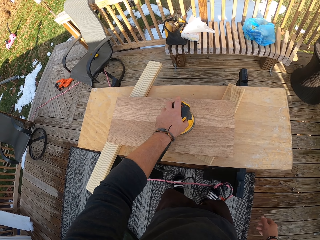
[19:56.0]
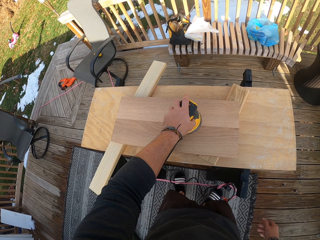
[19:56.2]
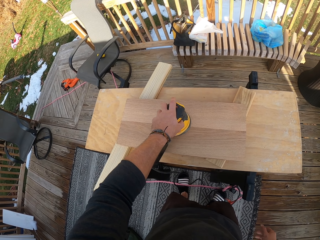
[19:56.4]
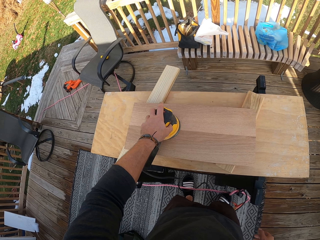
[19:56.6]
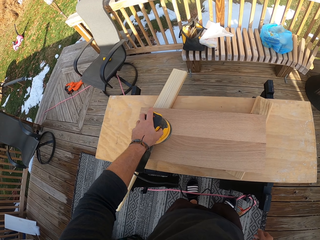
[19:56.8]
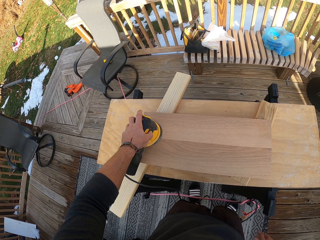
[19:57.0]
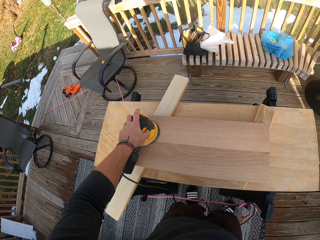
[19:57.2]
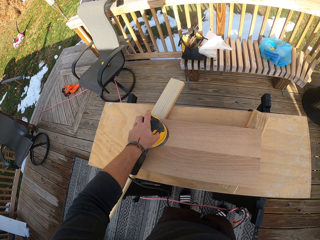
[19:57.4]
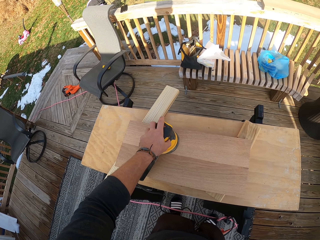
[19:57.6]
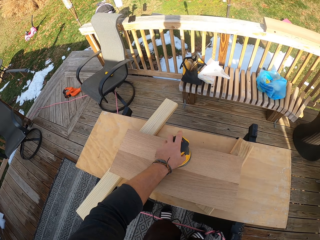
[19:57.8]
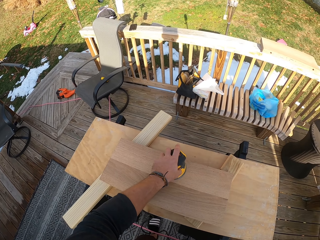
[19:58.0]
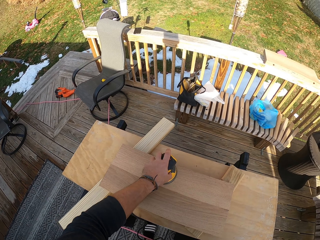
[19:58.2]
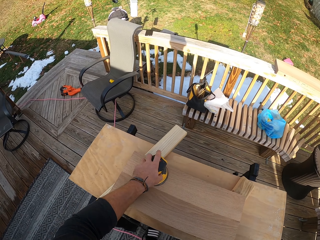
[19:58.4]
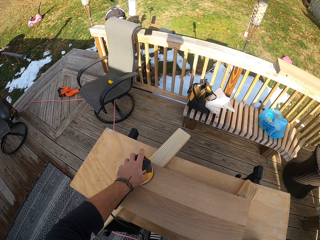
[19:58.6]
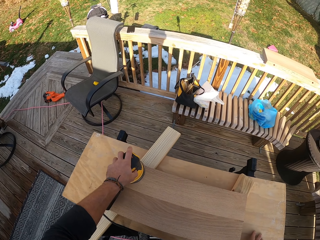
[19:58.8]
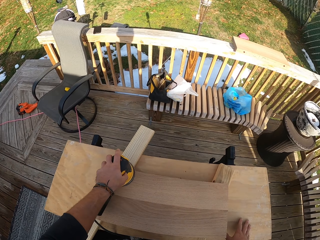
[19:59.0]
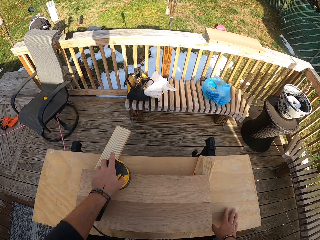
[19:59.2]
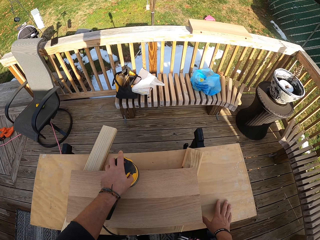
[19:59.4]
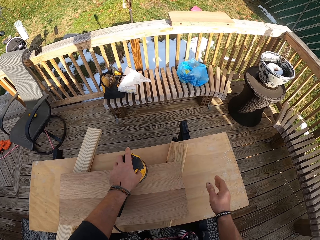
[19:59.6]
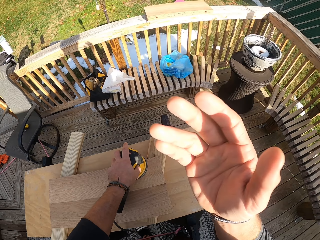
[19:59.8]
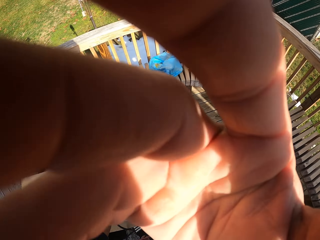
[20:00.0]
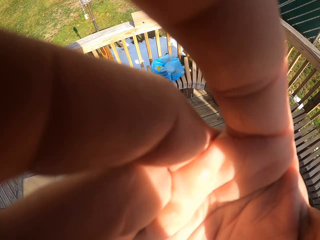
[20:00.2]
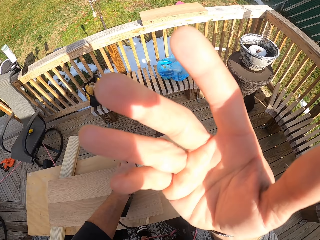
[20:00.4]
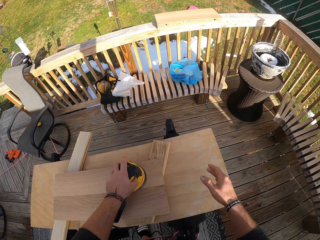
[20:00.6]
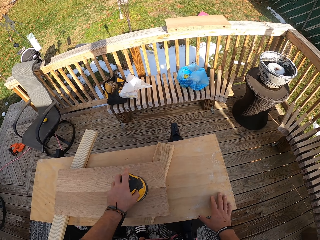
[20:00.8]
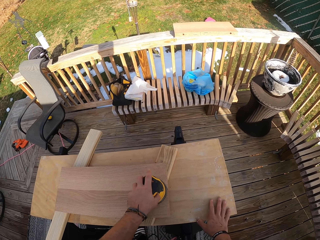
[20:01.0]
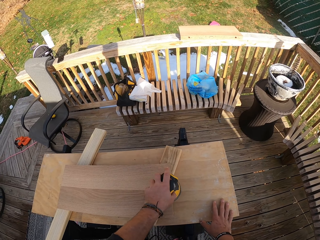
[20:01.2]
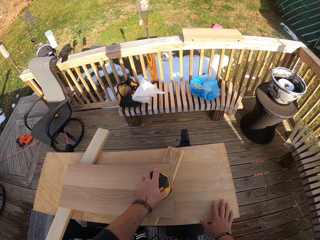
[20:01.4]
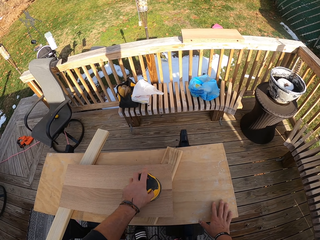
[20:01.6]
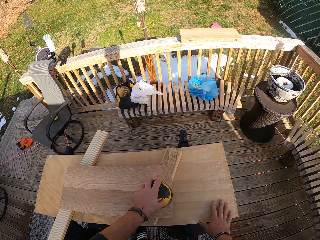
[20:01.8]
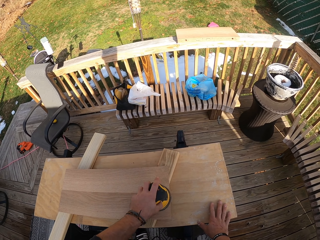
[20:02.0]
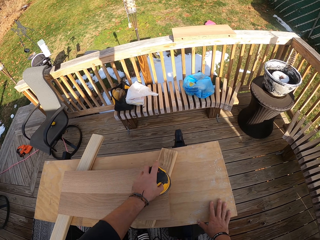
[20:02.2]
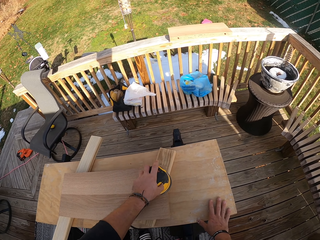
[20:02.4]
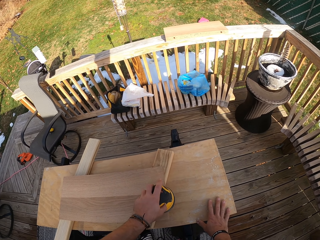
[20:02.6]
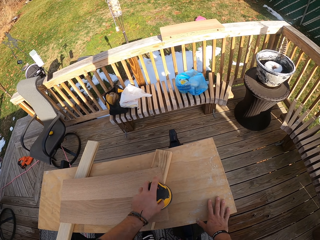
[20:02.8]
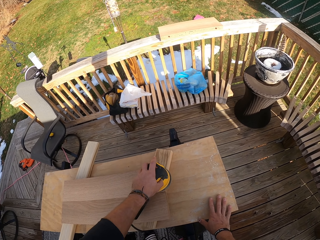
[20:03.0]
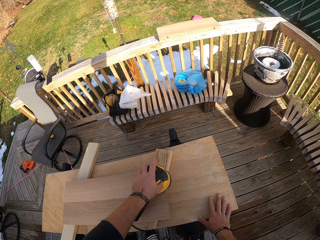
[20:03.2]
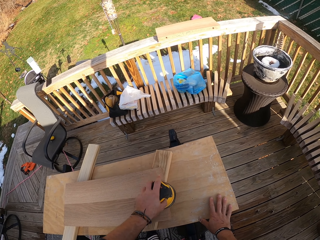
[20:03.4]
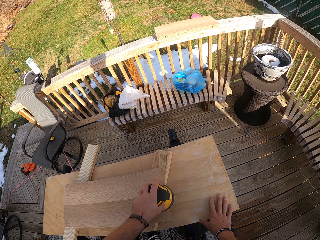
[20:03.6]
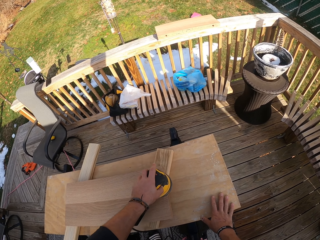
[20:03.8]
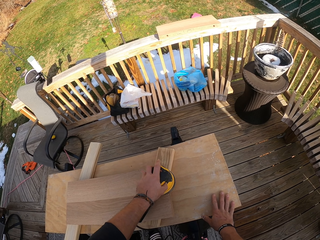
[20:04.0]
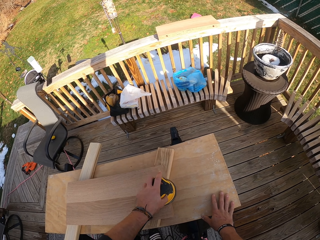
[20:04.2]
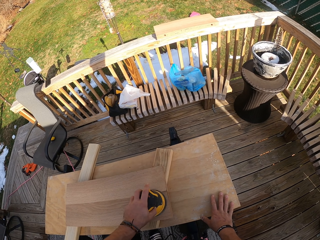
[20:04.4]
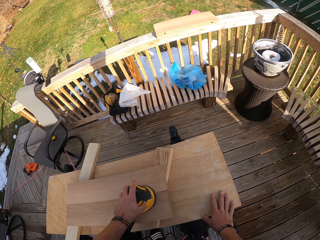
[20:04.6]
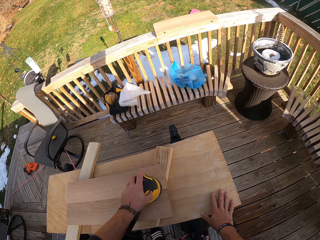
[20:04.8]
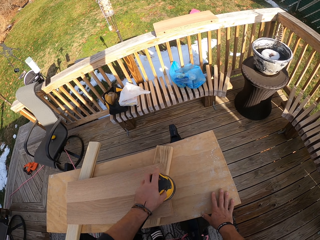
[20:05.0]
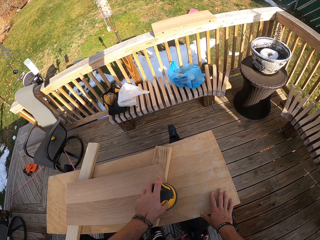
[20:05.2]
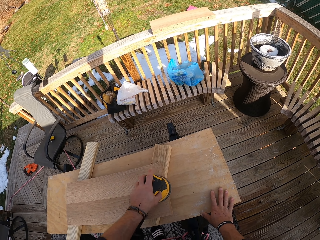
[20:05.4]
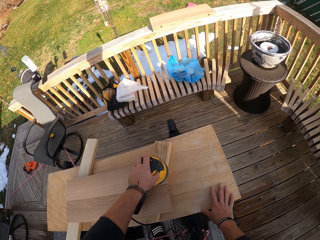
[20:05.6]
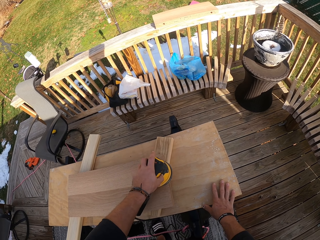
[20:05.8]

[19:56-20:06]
The camera wearer places his right hand on the table. He adjusts a camera on his head with his right hand. He places his right hand on the table.

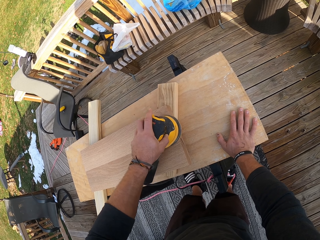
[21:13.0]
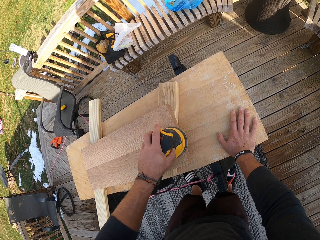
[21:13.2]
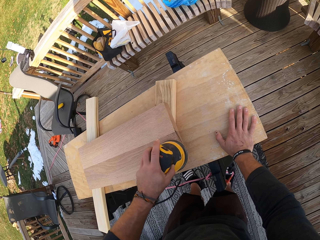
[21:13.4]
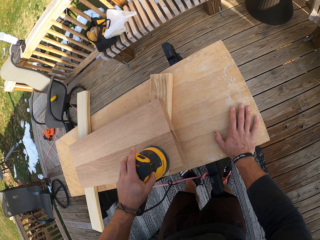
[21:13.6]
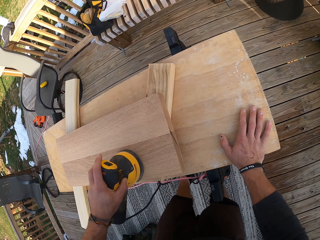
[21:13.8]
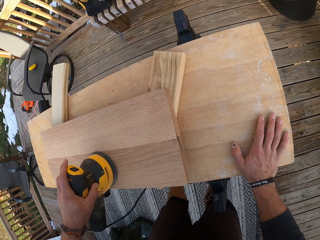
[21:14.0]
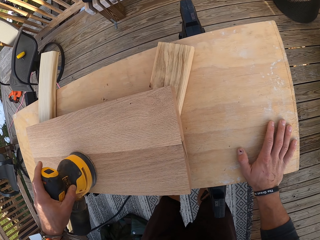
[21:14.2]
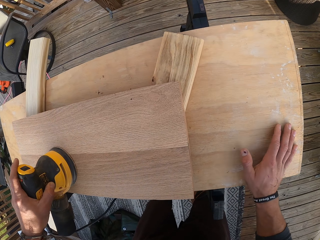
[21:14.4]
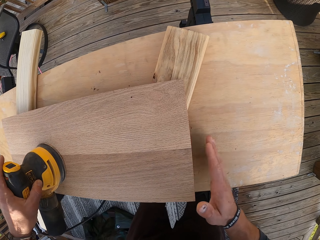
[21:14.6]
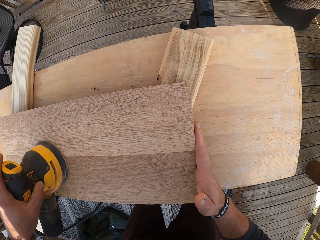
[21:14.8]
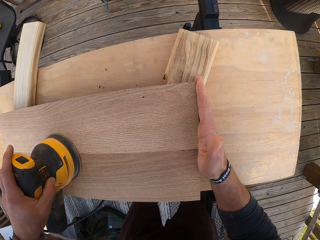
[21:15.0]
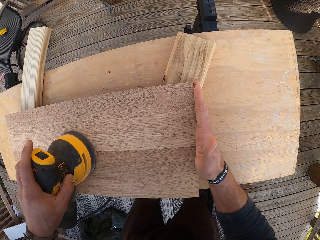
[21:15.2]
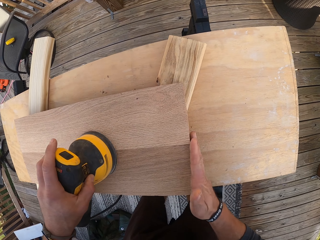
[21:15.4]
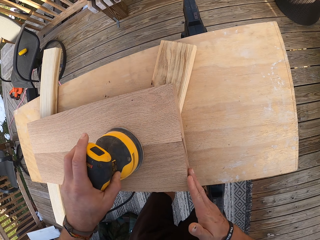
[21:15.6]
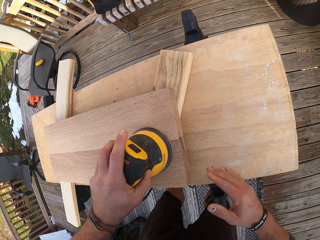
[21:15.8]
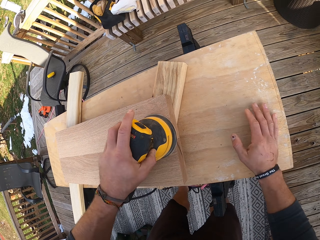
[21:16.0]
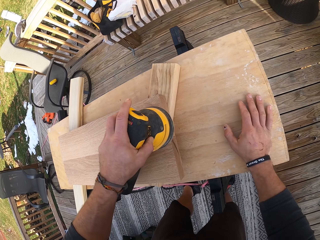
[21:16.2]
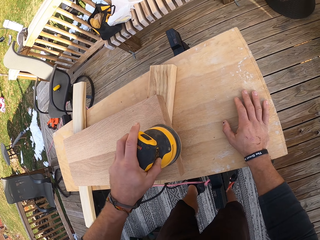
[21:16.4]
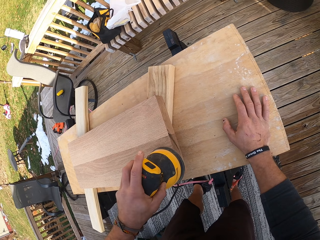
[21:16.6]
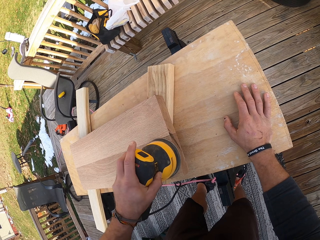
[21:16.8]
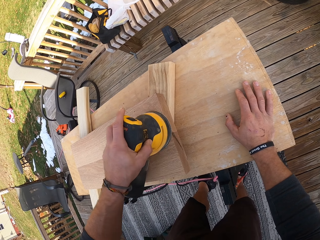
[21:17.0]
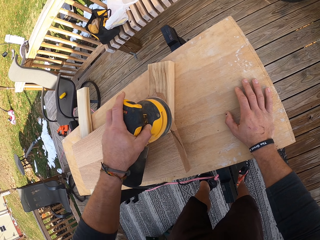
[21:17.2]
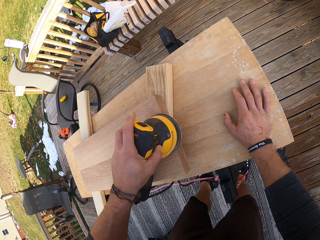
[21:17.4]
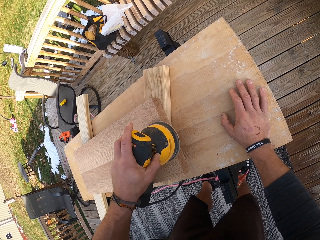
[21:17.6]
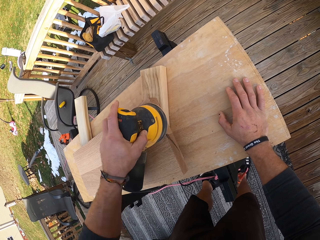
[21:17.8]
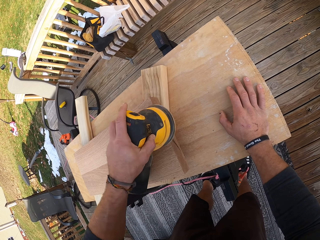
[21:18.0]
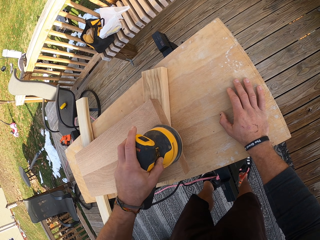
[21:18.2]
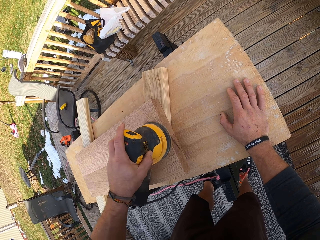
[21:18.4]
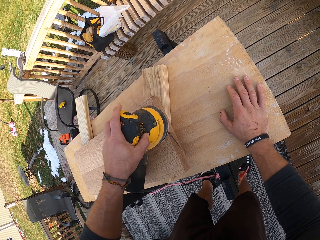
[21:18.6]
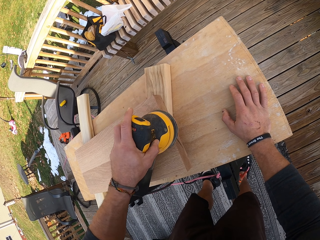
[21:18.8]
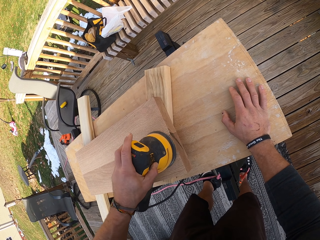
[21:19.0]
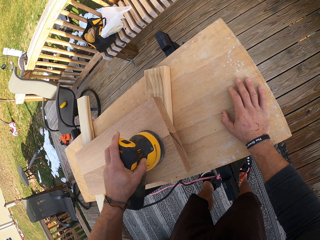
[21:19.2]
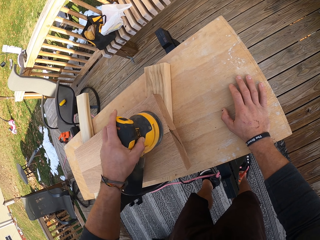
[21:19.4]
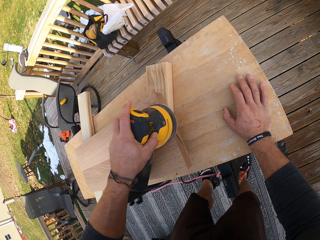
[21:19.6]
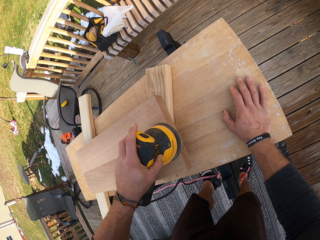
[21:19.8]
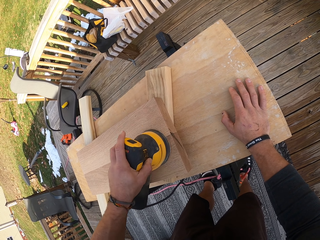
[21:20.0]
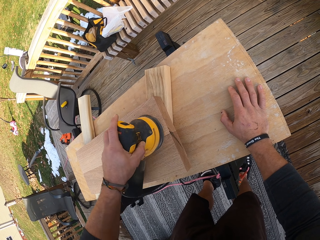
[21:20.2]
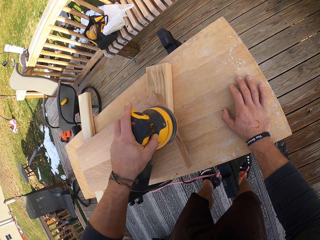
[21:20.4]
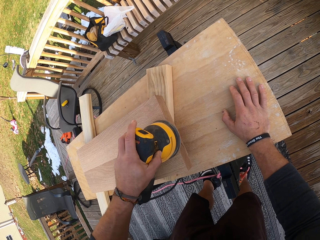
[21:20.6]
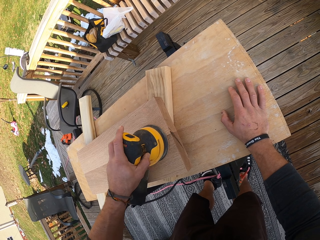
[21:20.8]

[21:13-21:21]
The camera wearer wipes the edge of the wood with his right hand.

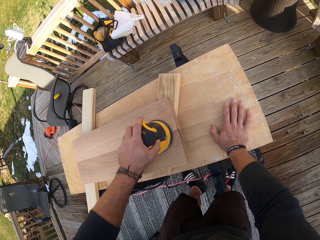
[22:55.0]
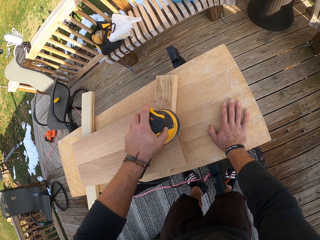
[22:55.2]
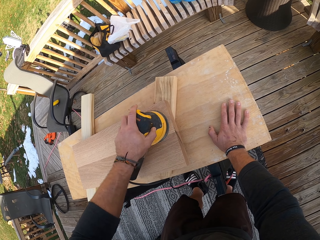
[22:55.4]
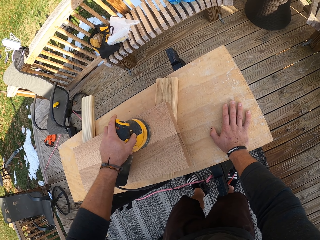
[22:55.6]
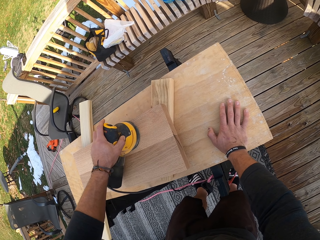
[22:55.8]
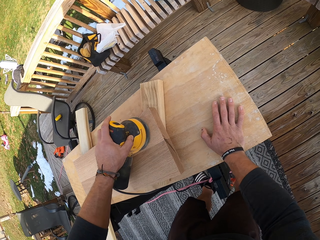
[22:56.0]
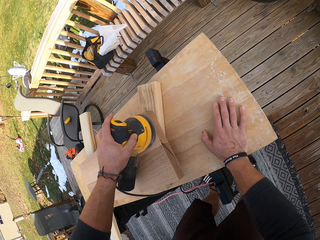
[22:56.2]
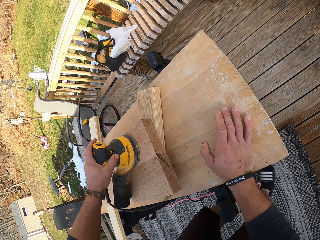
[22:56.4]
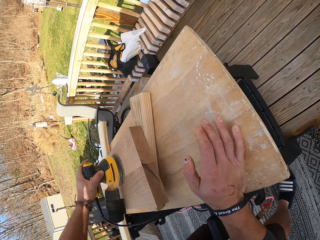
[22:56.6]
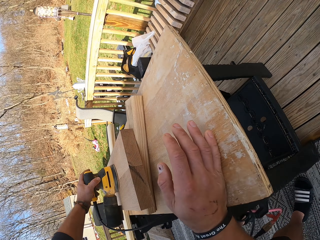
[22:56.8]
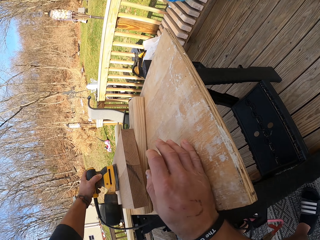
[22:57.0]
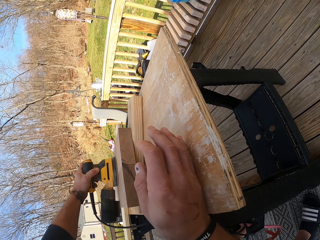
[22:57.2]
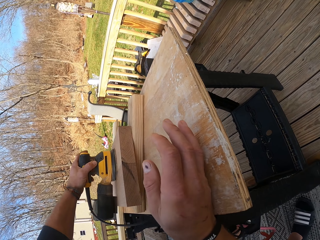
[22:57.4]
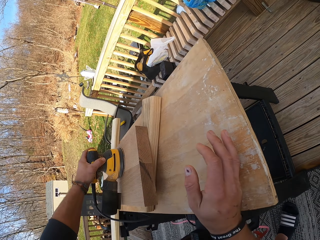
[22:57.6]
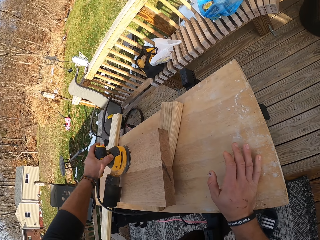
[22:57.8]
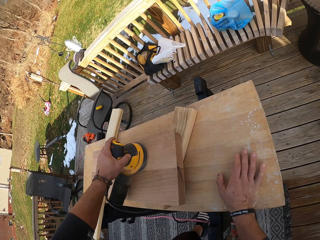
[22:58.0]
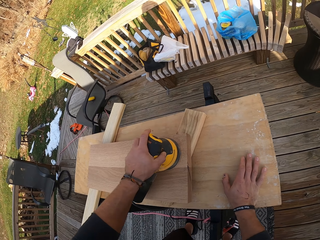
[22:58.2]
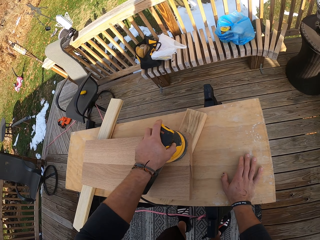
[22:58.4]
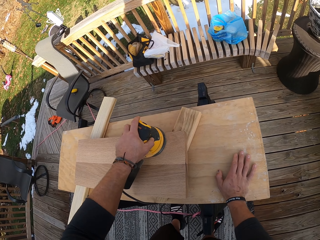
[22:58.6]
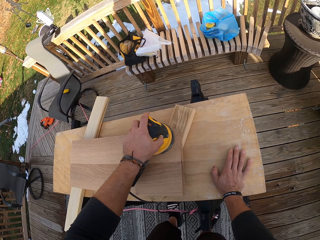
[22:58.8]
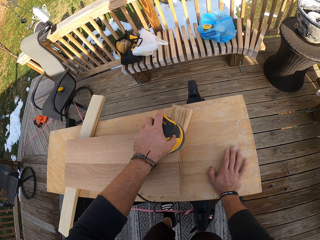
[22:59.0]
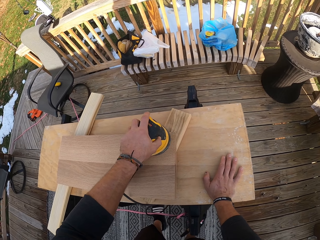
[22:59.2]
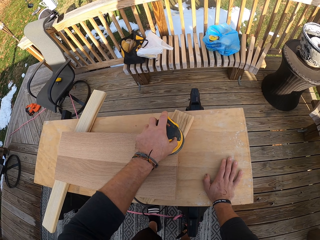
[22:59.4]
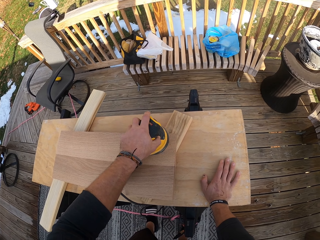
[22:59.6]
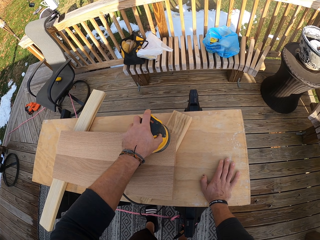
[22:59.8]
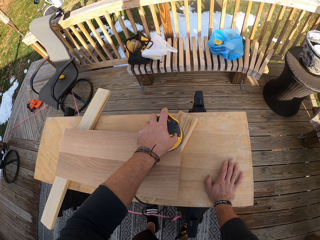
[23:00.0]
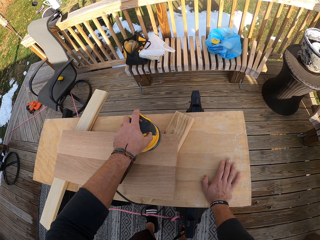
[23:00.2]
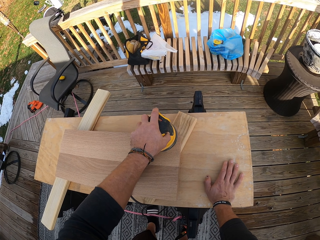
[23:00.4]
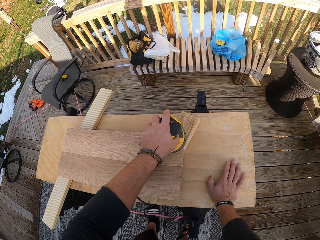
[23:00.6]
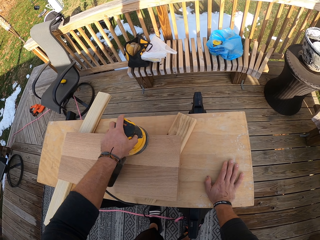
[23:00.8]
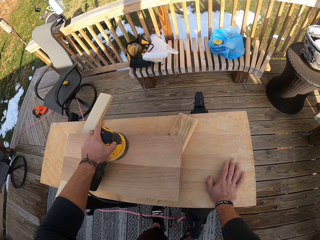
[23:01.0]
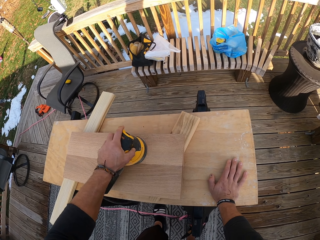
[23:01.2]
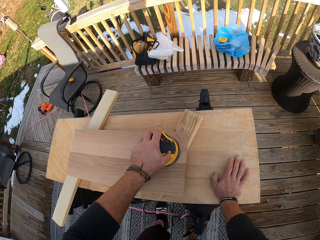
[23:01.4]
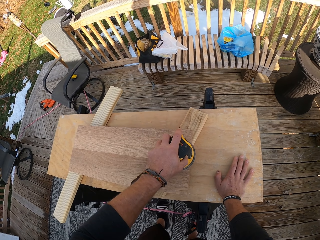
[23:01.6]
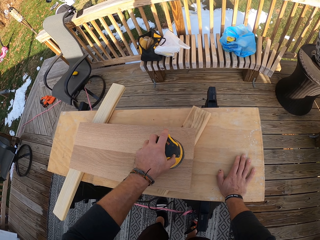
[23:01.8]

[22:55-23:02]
The camera wearer moves his right hand on the table.
